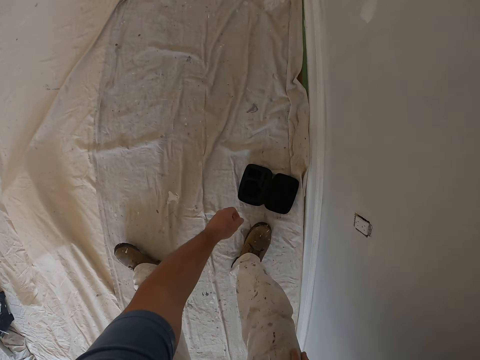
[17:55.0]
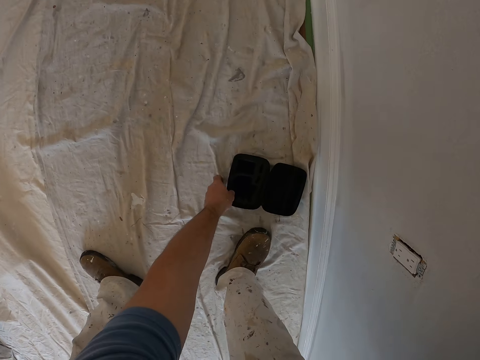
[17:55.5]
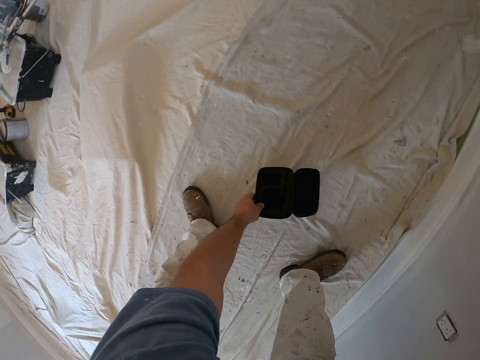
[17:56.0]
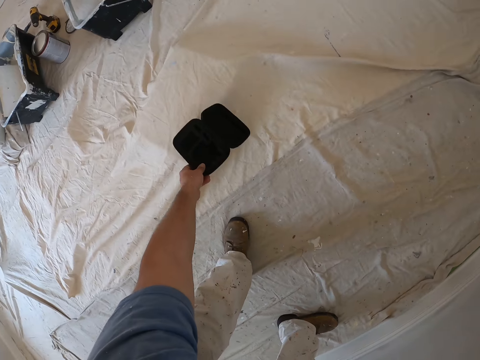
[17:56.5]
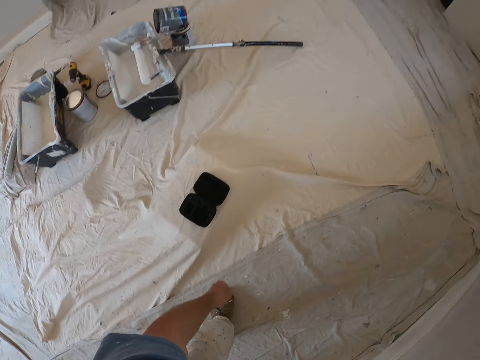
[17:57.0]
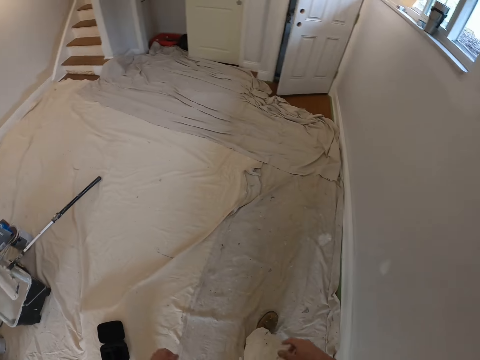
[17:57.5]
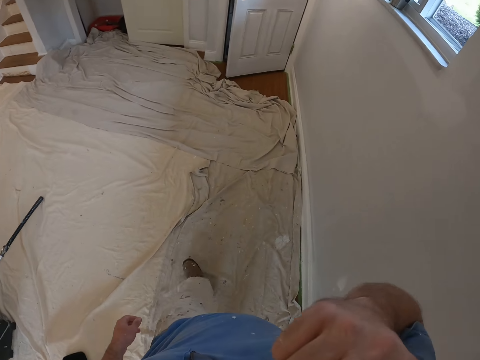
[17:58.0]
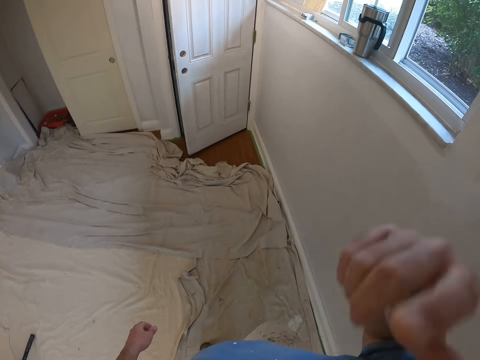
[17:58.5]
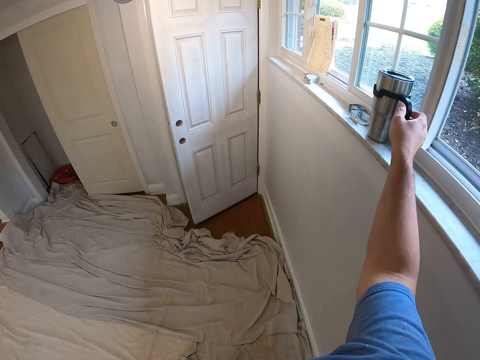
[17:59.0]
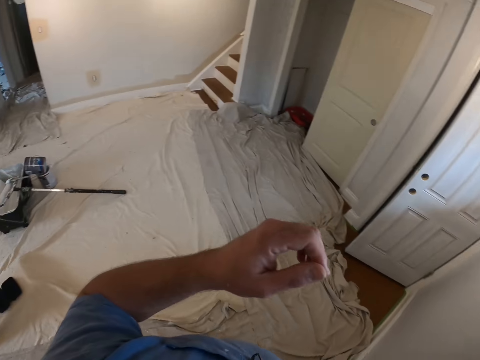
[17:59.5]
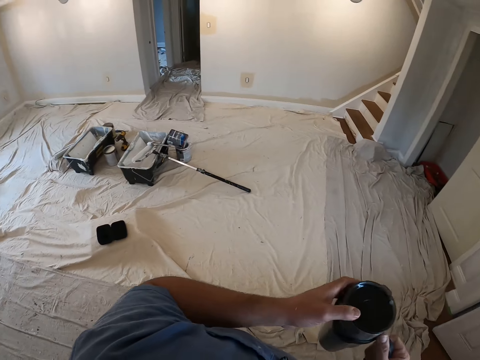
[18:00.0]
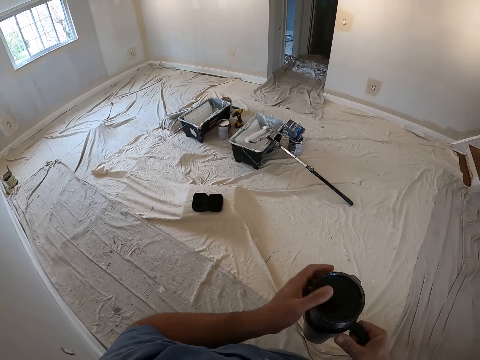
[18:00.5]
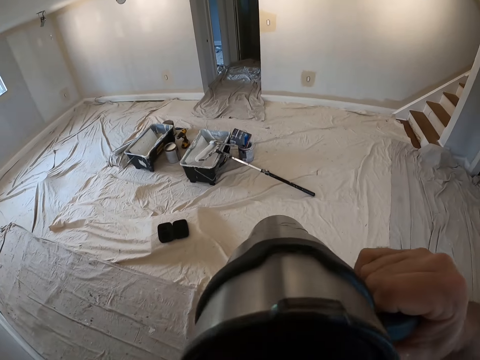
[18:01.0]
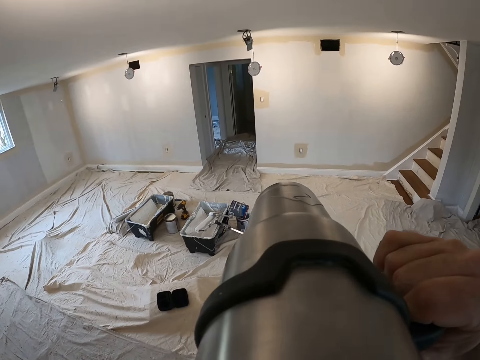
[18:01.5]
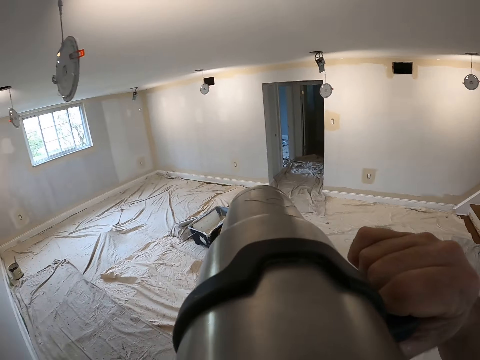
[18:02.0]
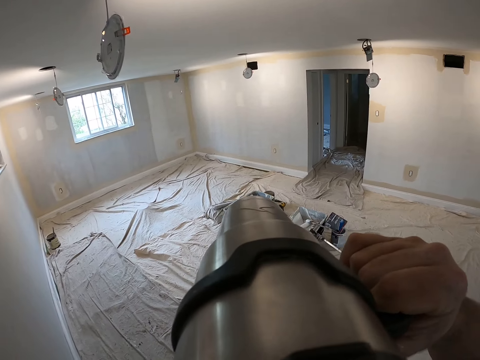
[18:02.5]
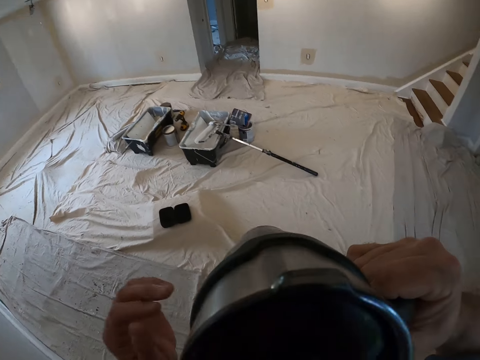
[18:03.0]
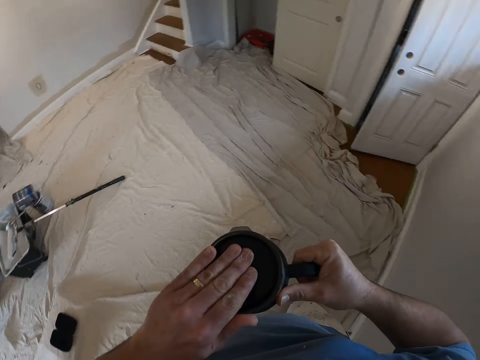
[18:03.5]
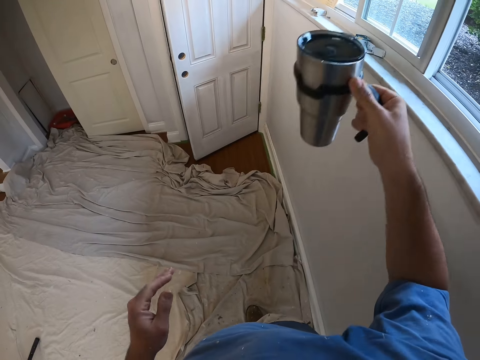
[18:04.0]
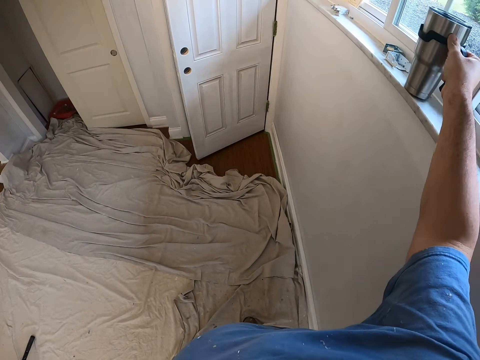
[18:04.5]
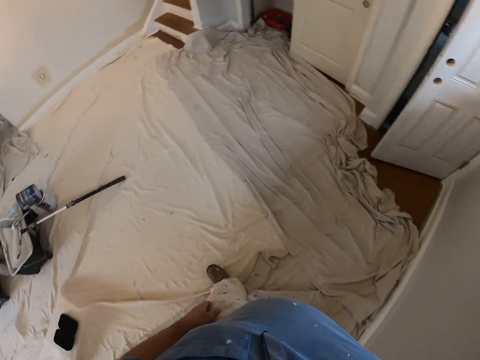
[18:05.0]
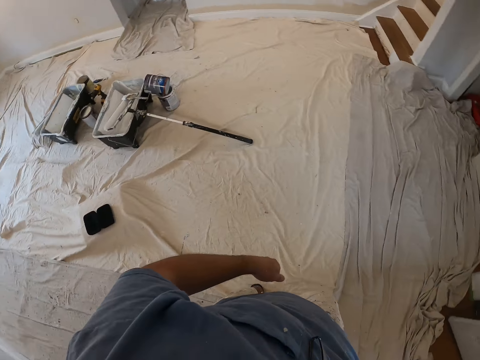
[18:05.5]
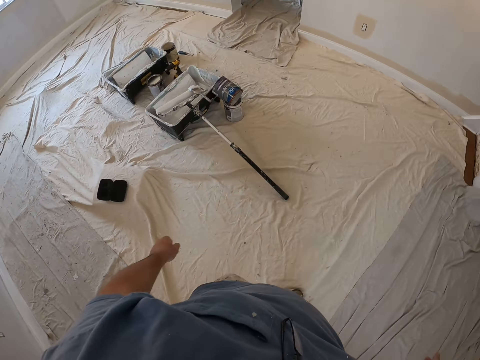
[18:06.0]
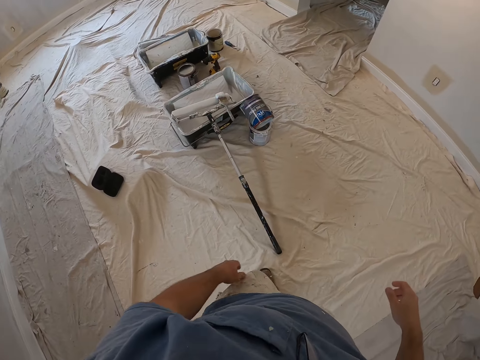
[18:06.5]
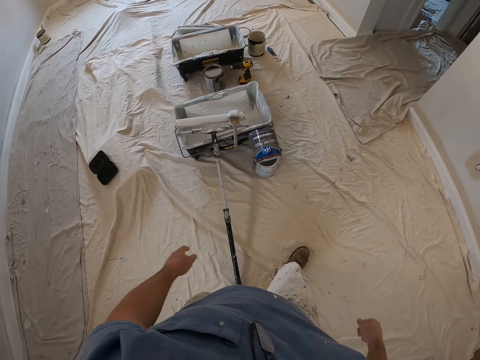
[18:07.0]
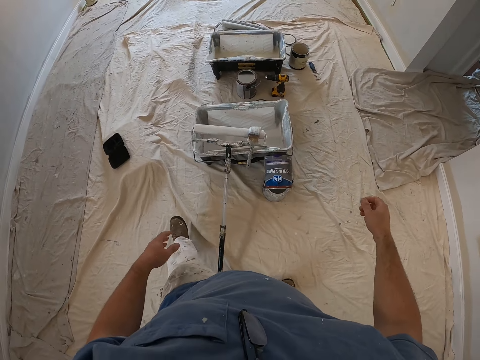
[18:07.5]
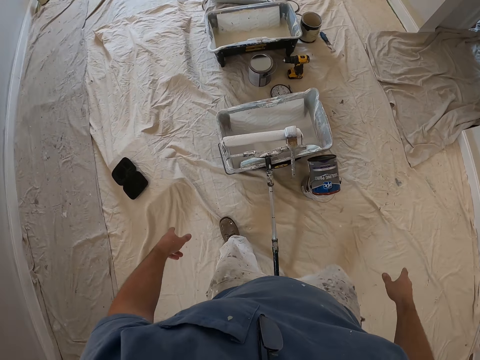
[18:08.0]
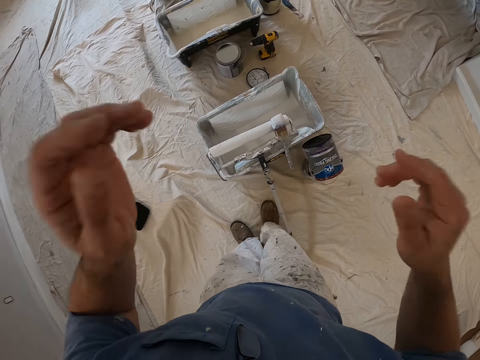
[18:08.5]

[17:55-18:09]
The camera wearer picks up a box from the ground. They drop the box on the ground. They throw the box. They pick up a travel mug from the window. They drink the water from the travel mug. They drop the travel mug on the window. They walk in the apartment. They turn around the room.

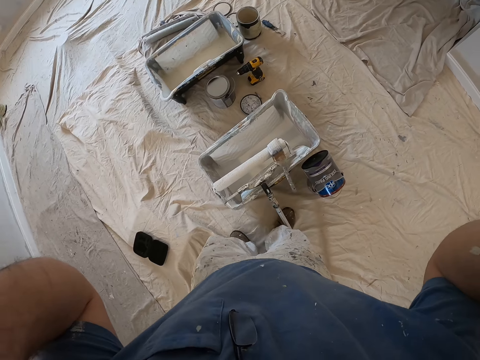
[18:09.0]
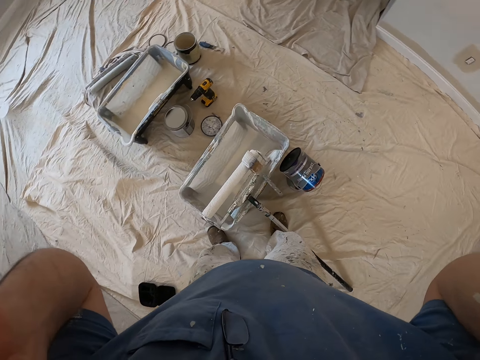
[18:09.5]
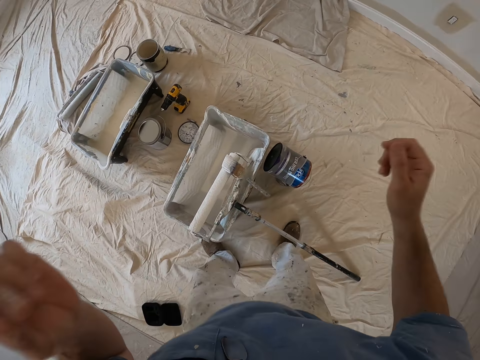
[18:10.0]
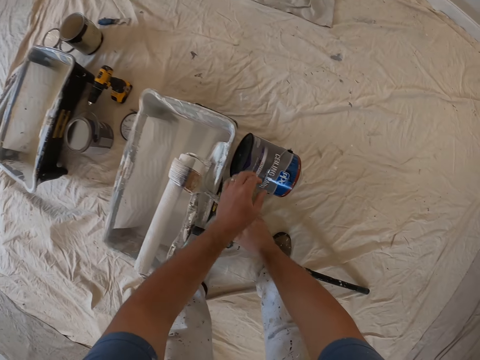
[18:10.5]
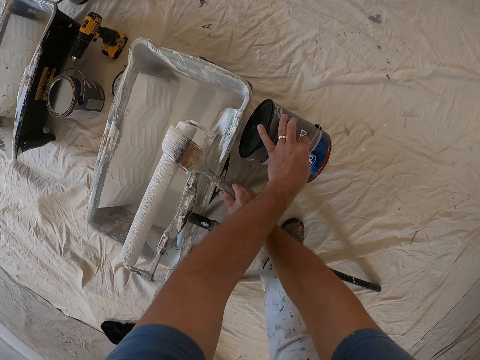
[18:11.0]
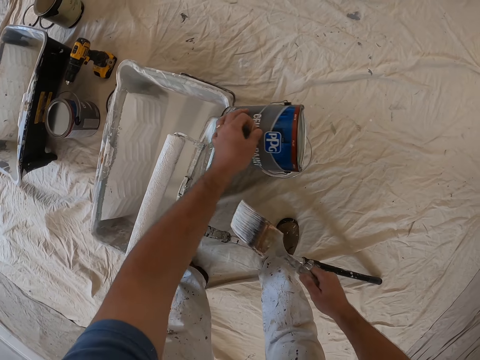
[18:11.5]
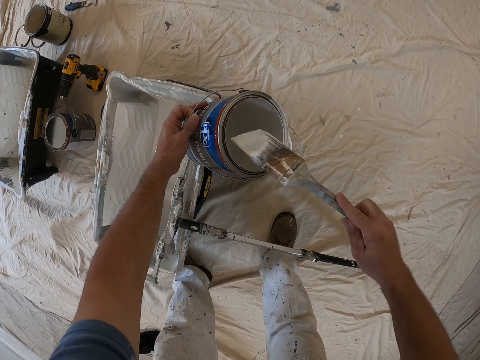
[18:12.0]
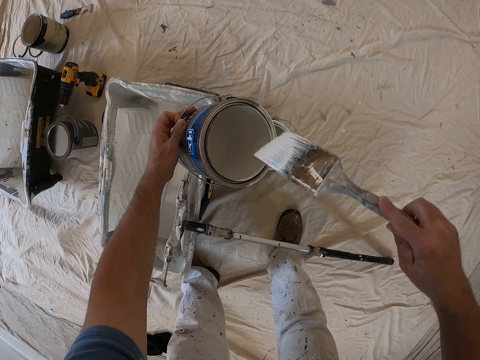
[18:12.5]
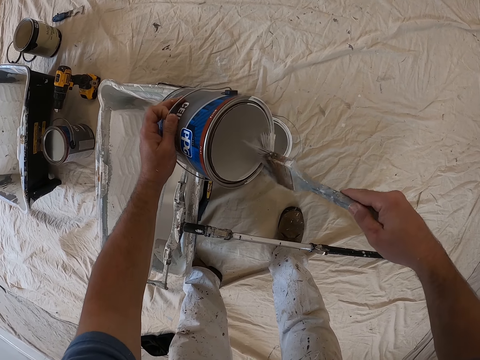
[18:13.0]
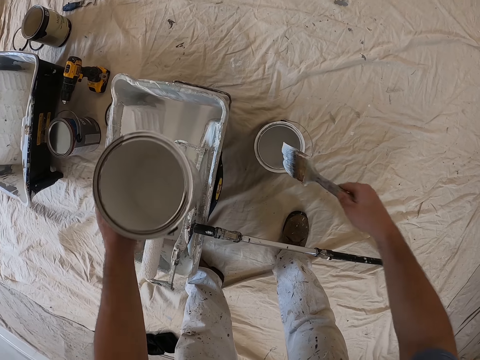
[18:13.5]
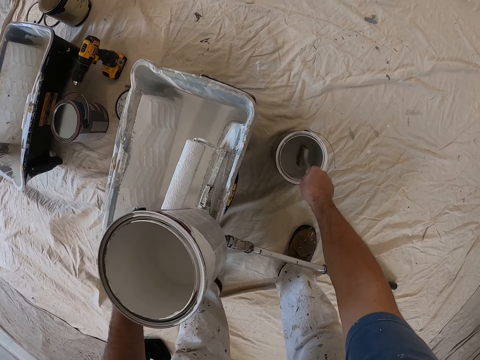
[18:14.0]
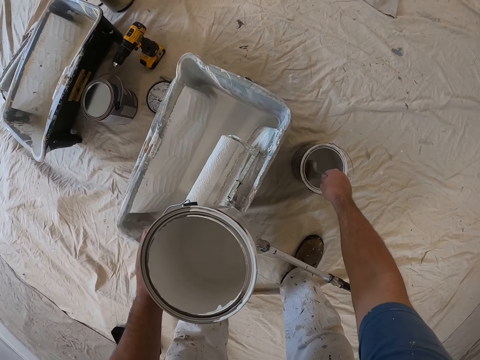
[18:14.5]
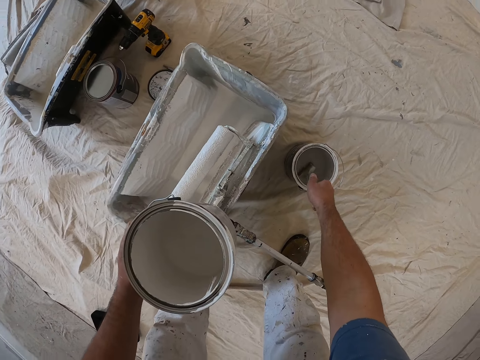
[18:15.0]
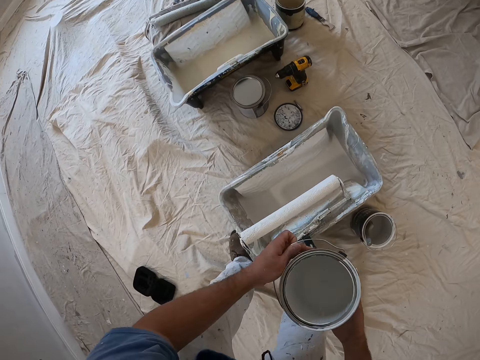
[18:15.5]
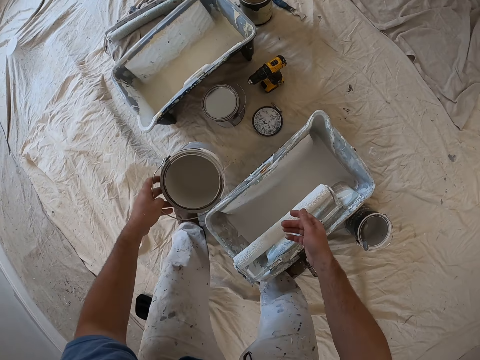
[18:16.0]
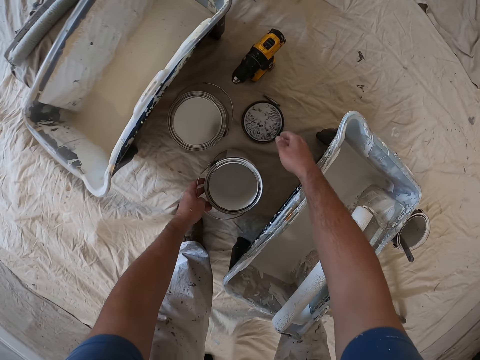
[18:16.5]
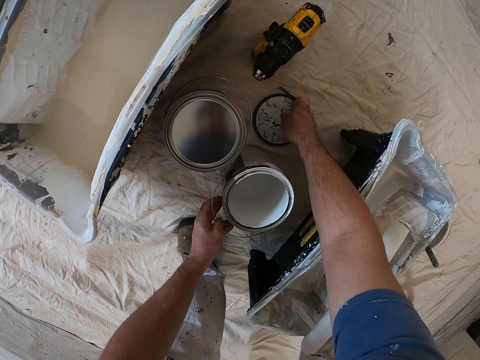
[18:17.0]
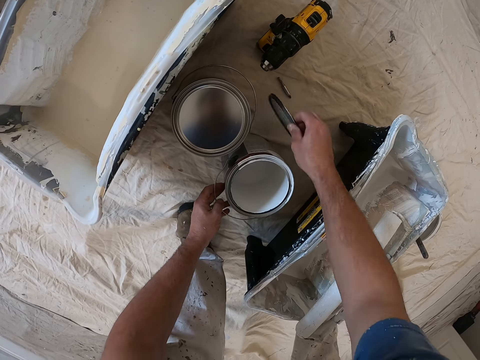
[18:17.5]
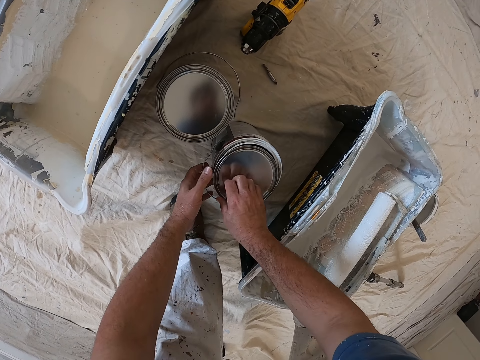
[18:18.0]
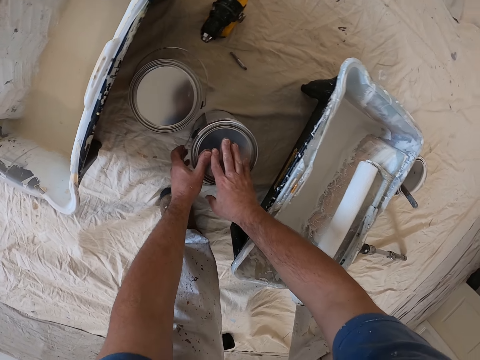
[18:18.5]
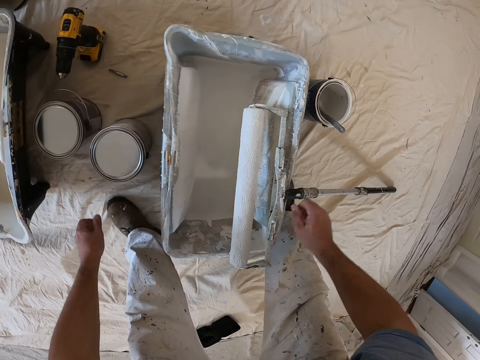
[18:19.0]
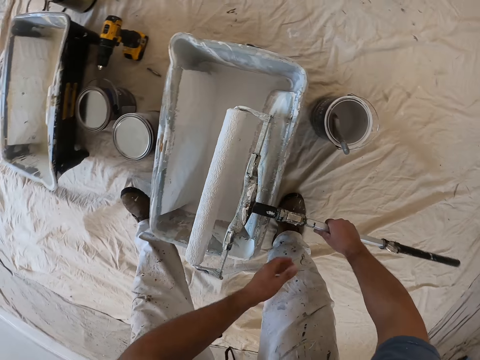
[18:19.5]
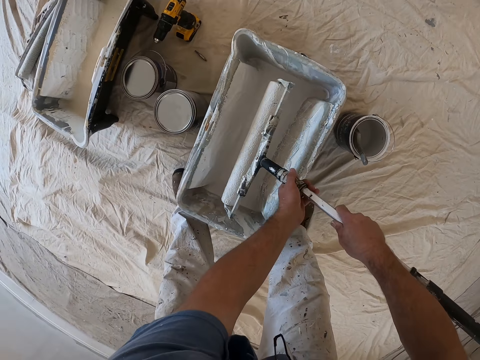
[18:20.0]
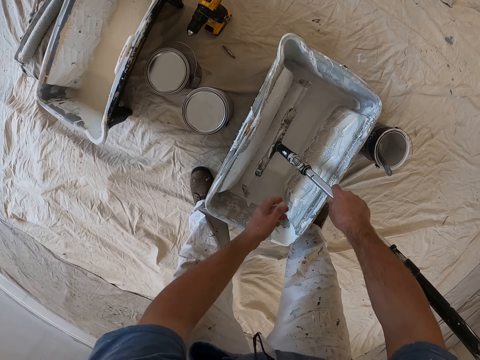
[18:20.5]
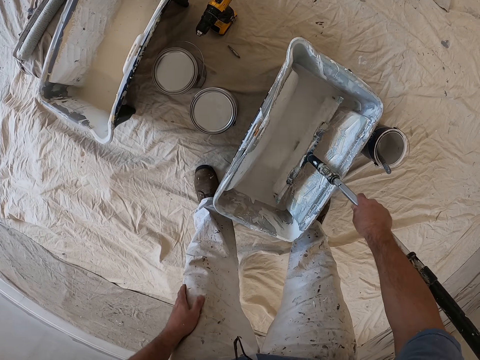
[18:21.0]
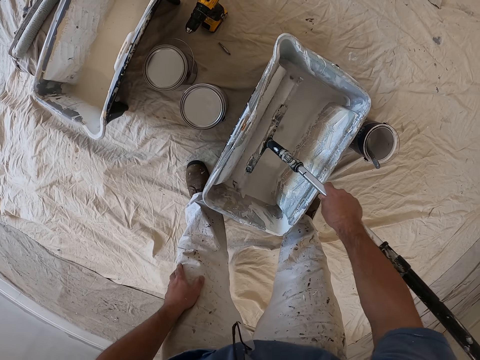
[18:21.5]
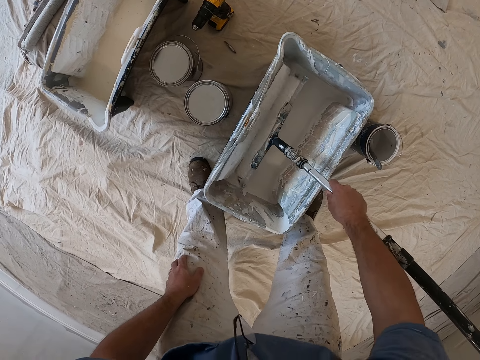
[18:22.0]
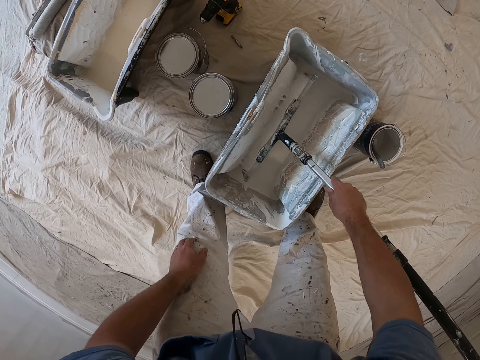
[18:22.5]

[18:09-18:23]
The camera wearer touches his face with both his hands. He picks up a painting brush from a bucket. He picks up a paint container from the ground. He removes paint from the brush. He dips the painting brush into the paint container. He dips the painting brush into the paint container again. He drops the paint container on the floor with his left hand. He picks up the paint can lid from the floor with his right hand. He covers the paint container with both hands. He picks up the paint roller on top of the paint container with his right hand. He dips the paint roller into the paint container with both hands. He removes his left hand from the handle of the paint roller.
